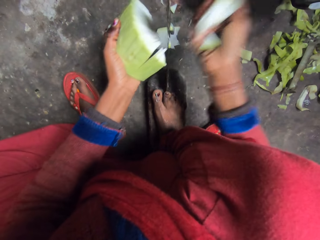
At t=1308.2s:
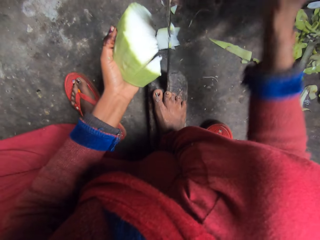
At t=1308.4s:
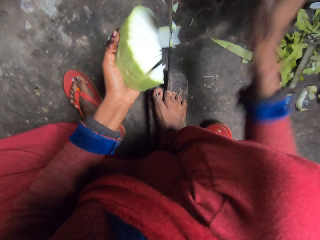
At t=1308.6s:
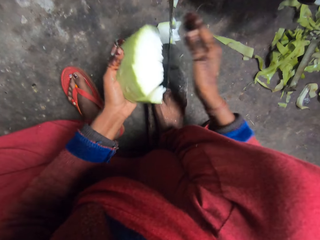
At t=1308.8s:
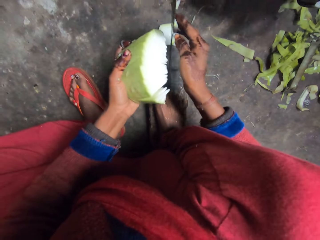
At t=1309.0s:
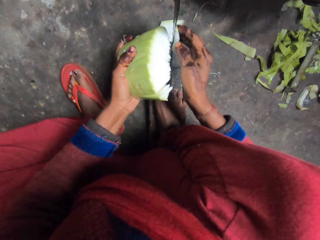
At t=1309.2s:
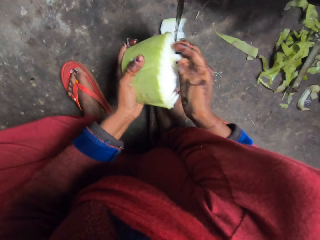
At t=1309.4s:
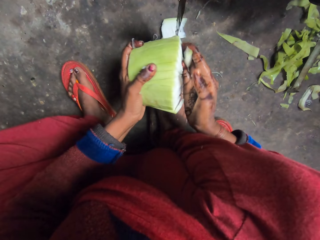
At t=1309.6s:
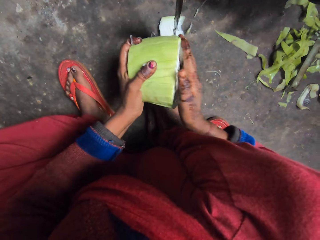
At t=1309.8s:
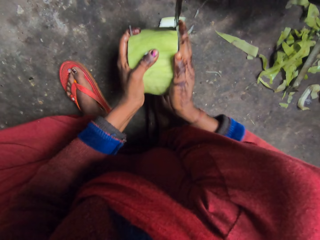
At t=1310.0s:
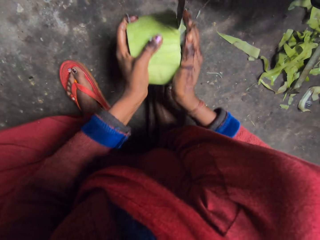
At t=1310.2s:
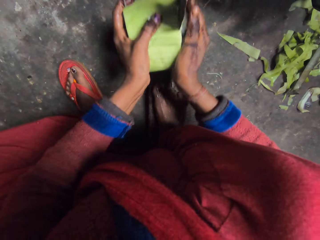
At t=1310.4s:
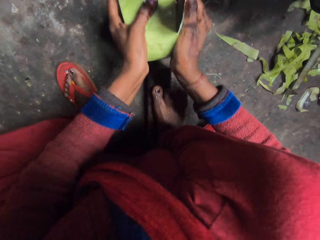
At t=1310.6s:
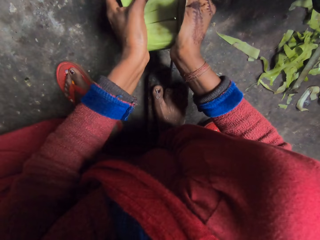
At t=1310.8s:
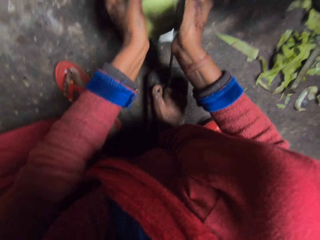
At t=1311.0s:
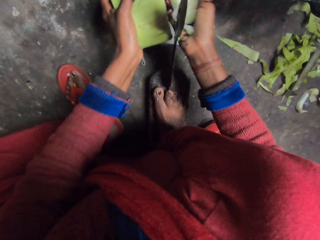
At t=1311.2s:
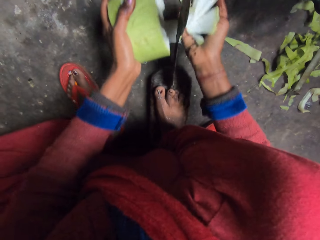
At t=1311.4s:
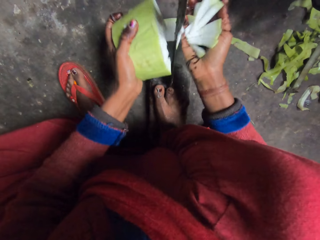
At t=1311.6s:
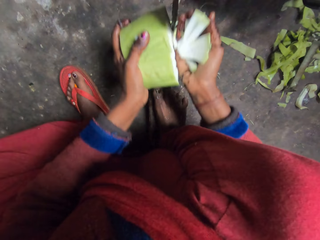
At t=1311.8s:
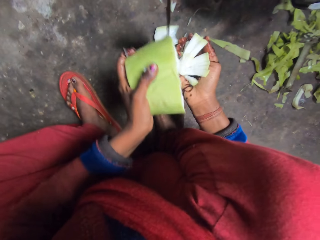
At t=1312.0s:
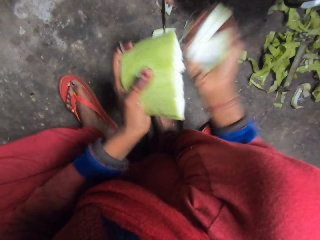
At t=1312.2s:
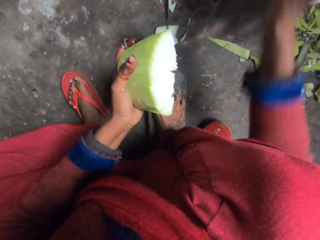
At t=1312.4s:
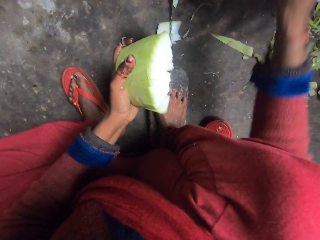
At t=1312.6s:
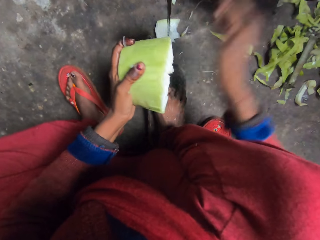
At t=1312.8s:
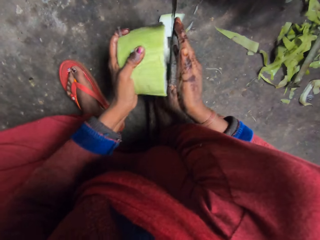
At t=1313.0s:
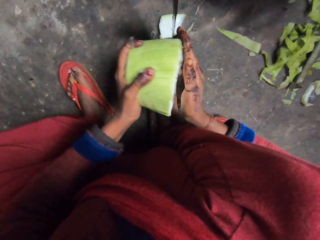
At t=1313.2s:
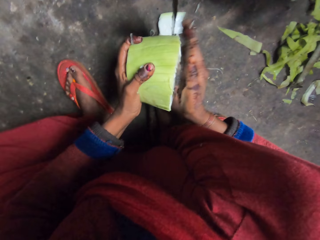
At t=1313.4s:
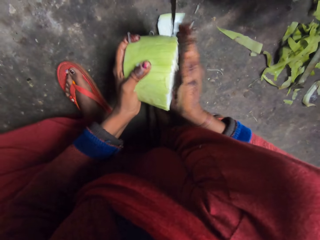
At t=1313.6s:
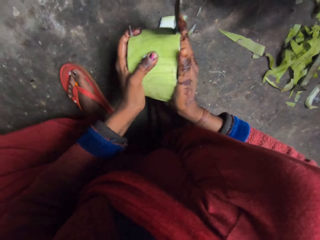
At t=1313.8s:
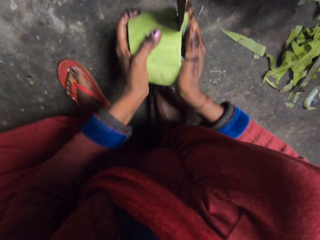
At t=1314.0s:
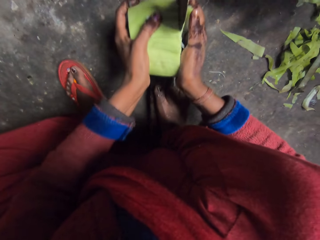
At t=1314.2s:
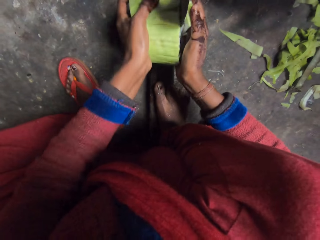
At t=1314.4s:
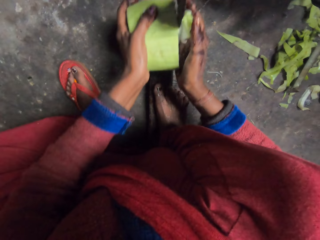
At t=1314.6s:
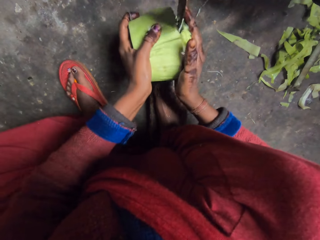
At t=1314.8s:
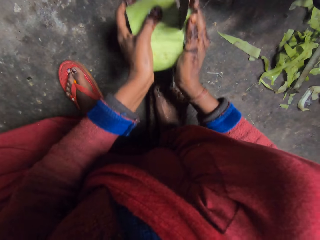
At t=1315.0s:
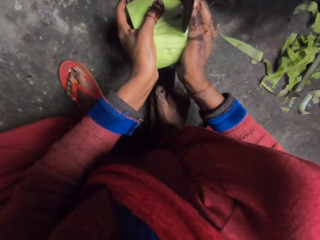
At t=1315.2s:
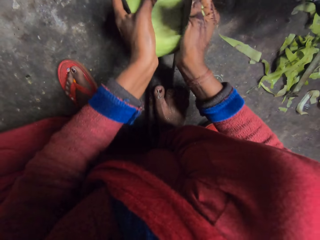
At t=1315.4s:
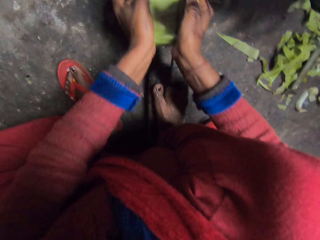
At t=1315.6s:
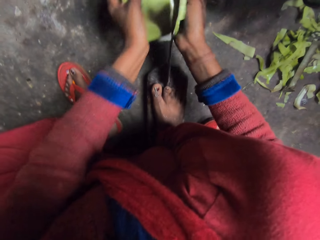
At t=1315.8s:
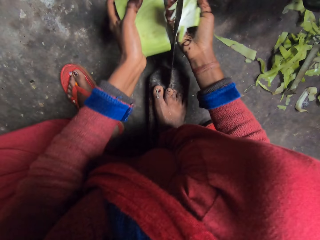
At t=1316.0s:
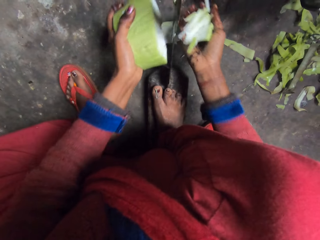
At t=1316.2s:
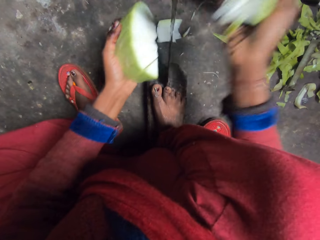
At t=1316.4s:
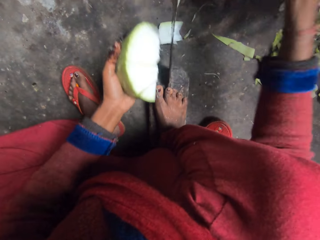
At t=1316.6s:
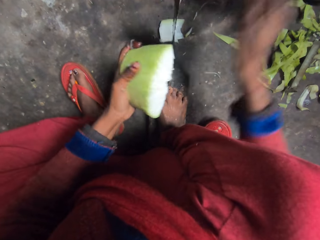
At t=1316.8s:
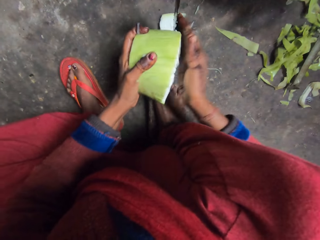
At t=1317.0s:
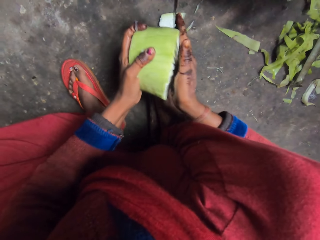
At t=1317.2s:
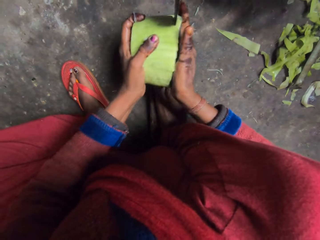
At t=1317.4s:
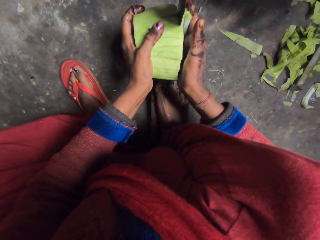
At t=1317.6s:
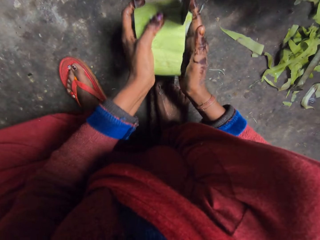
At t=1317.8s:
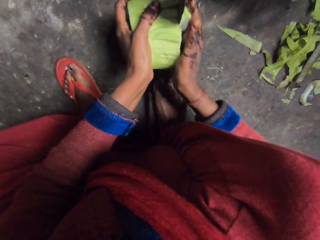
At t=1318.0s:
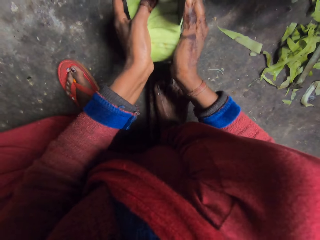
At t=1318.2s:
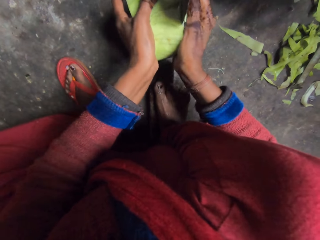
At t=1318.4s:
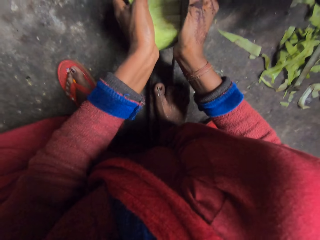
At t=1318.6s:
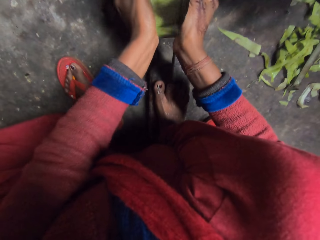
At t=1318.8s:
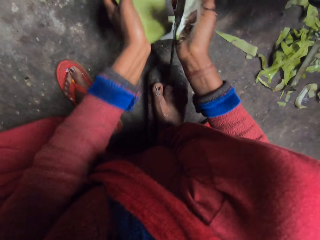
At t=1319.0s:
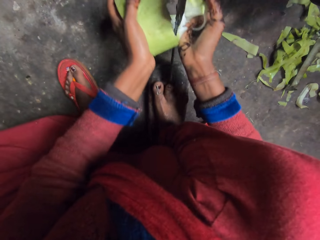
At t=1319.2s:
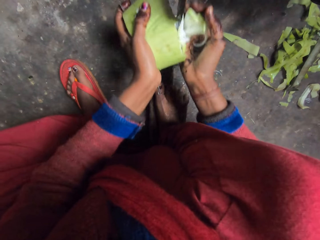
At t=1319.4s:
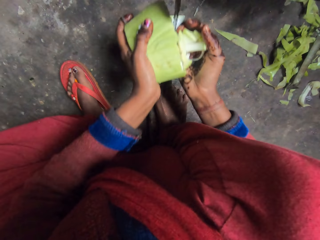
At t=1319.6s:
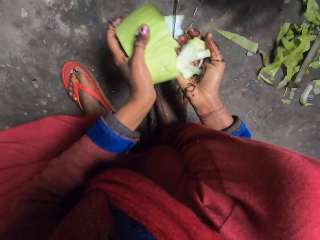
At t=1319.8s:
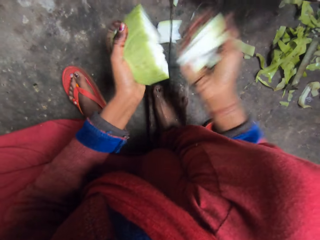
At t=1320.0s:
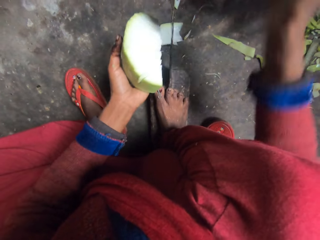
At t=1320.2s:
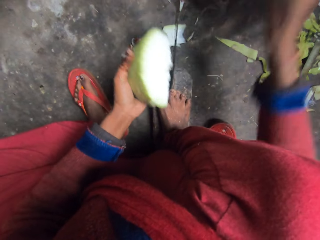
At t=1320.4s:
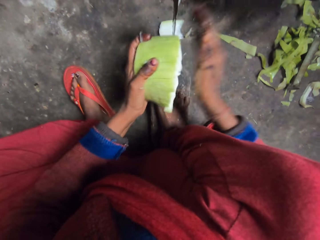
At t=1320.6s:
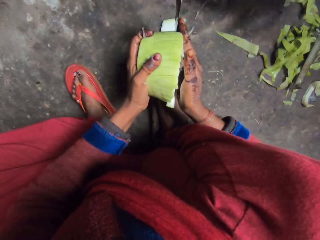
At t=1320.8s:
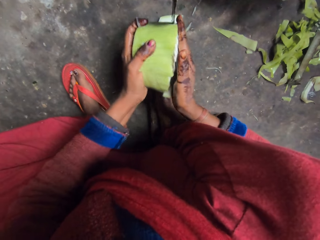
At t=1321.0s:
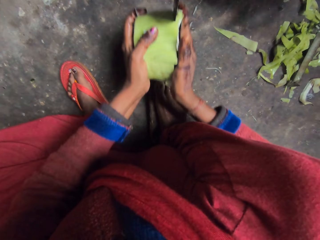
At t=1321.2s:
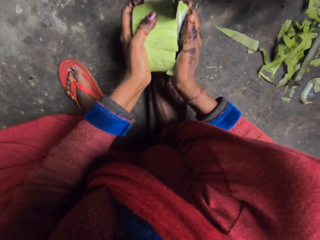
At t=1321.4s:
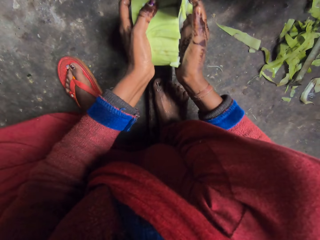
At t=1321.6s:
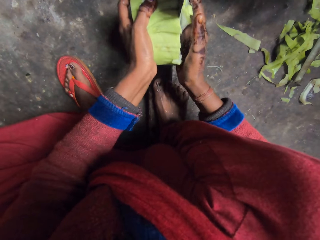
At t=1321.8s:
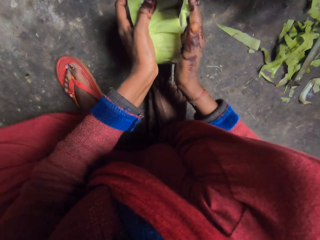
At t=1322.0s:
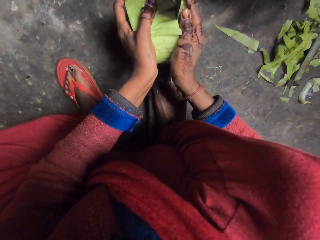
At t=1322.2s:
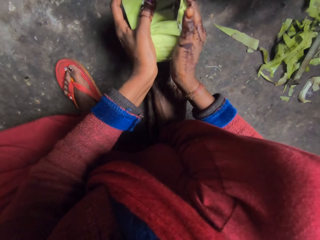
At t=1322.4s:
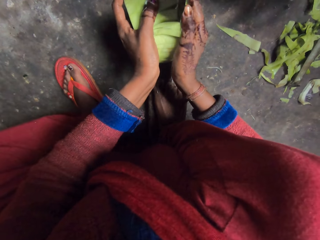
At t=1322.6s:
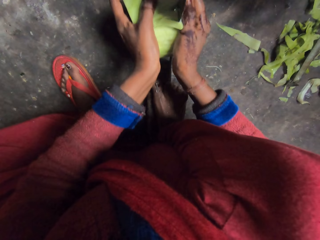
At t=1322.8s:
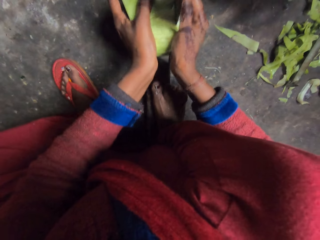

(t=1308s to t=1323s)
The camera wearer removes a slice of bottle gourd on the blade of the boti knife with her right hand. She slices the bottle gourd with the blade of the boti knife. She puts the sliced pieces of bottle gourd in her right hand in the pot. She slices the bottle gourd with the blade of the boti knife. She puts the sliced pieces of bottle gourd in her right hand in the pot. She slices the bottle gourd with the blade of the boti knife. She puts the sliced pieces of bottle gourd in her right hand in the pot. She slices the bottle gourd with the blade of the boti knife.

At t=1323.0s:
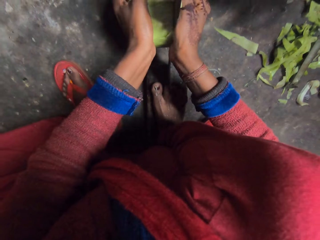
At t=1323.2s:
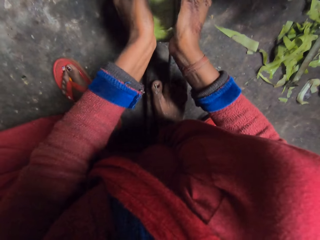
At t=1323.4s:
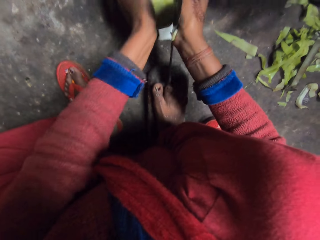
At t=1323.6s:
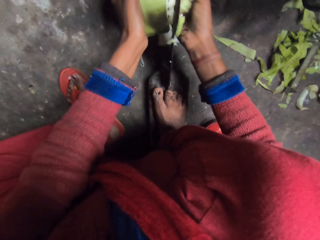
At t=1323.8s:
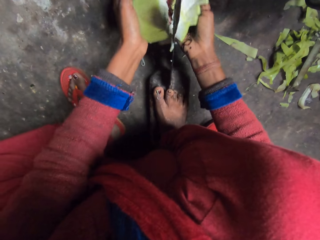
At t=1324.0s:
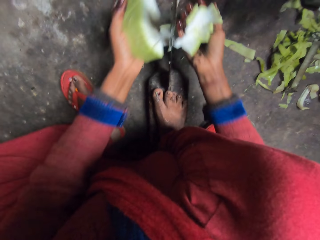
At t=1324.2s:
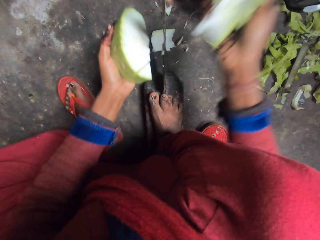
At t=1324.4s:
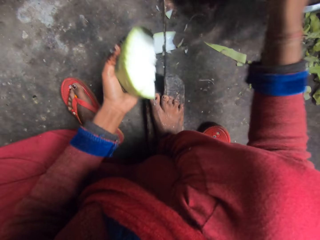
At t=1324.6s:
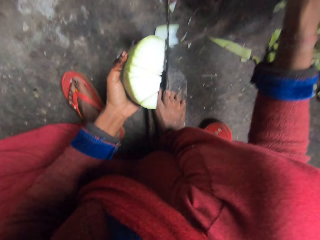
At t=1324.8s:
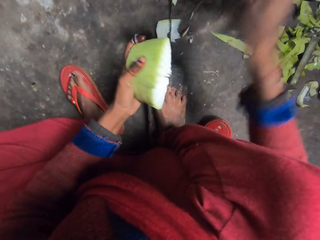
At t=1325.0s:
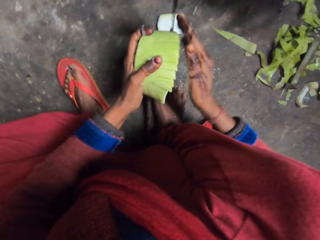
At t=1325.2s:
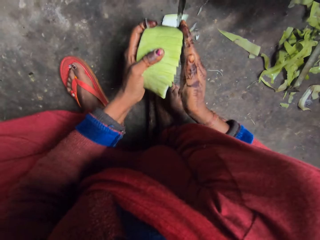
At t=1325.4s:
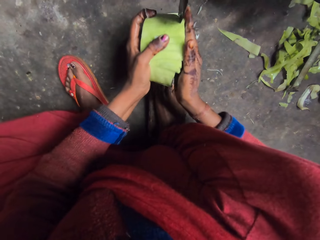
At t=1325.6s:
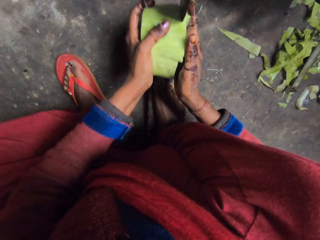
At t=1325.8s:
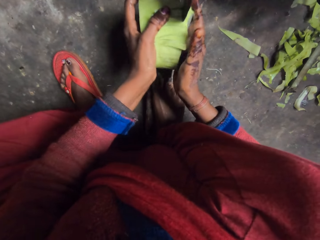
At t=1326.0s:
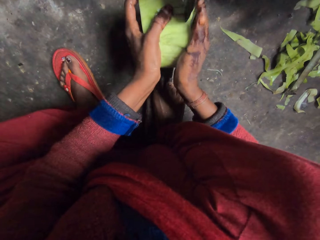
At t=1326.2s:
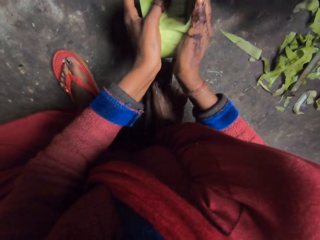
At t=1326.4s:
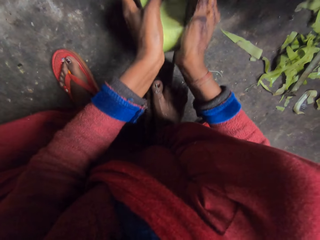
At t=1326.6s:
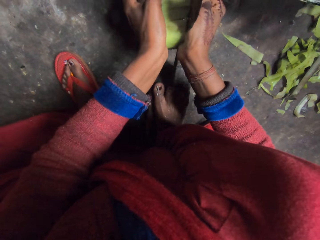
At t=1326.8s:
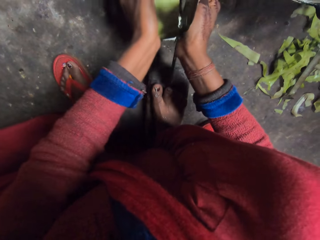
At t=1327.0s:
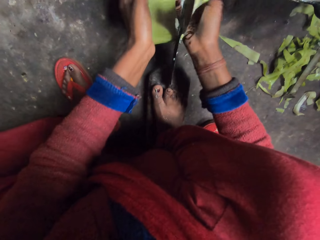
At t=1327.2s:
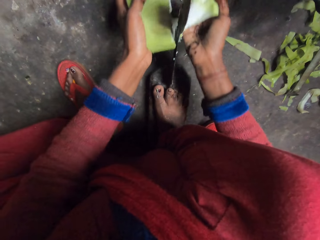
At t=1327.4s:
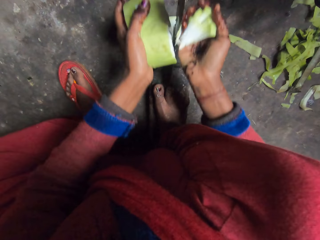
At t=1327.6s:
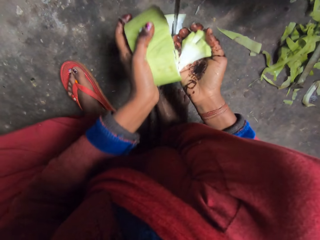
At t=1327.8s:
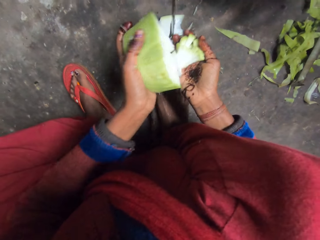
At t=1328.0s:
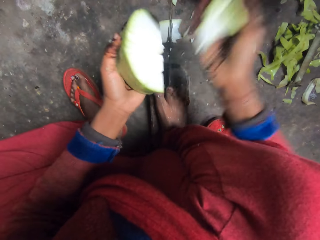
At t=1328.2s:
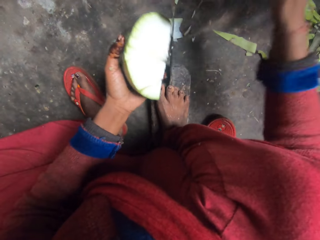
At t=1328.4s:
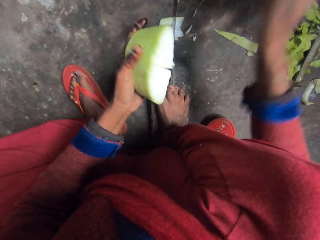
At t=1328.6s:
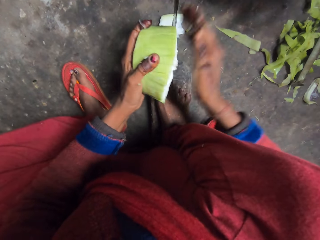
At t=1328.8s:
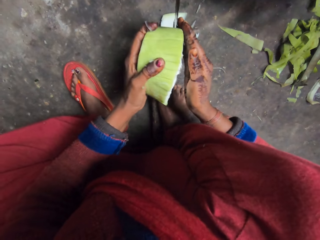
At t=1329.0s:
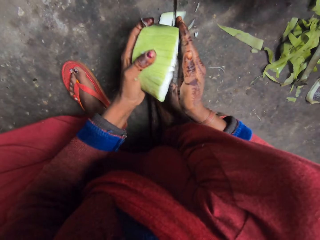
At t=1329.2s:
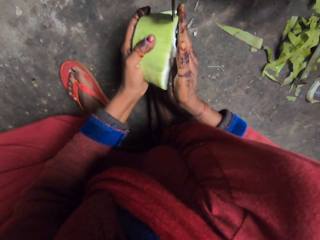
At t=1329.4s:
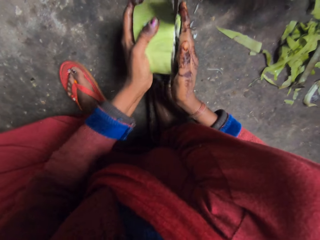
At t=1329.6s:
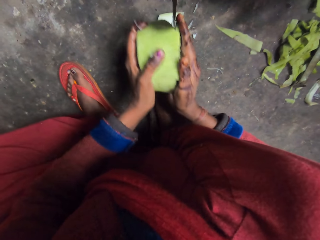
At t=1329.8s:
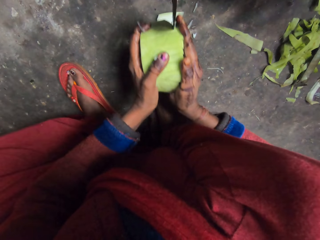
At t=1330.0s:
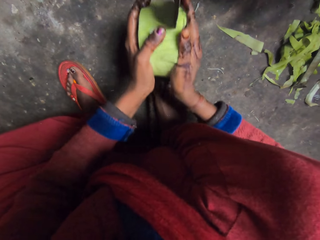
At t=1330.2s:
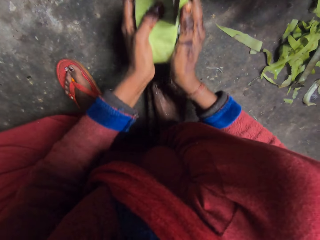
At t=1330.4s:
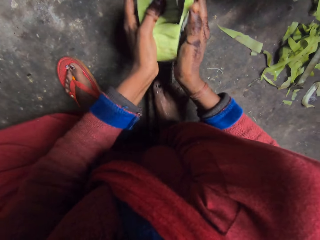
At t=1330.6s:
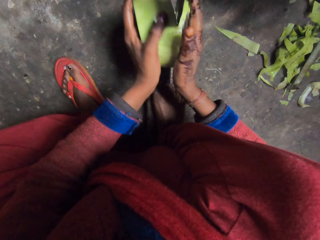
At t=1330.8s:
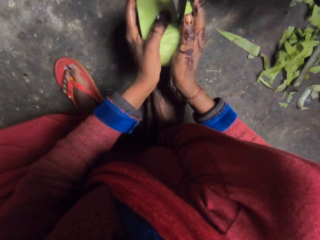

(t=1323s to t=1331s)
The camera wearer puts the sliced pieces of bottle gourd in her right hand in the pot. She slices the bottle gourd with the blade of the boti knife. She puts the sliced pieces of bottle gourd in her right hand in the pot. She slices the bottle gourd with the blade of the boti knife.
